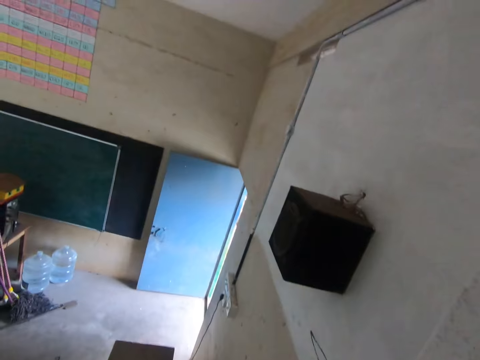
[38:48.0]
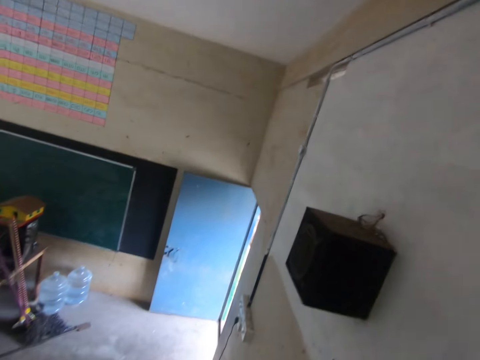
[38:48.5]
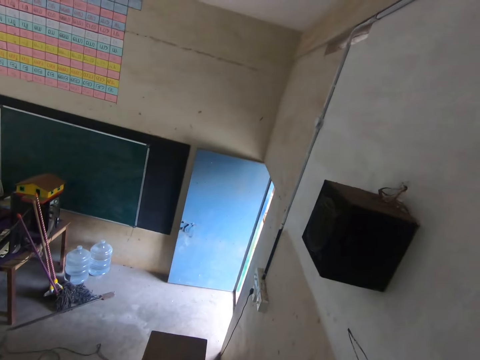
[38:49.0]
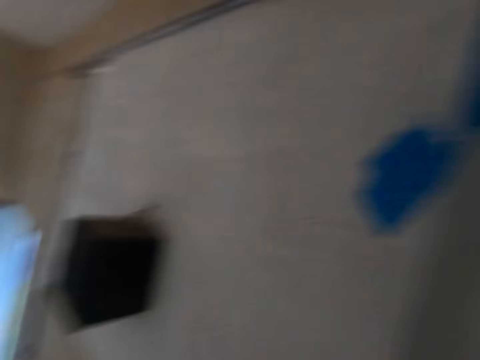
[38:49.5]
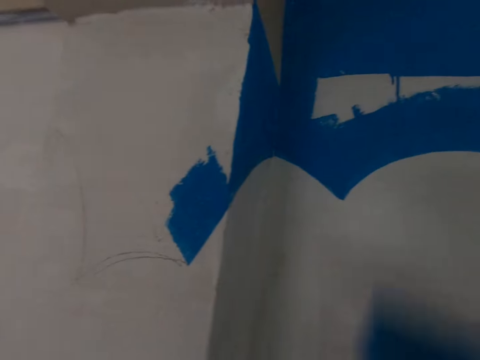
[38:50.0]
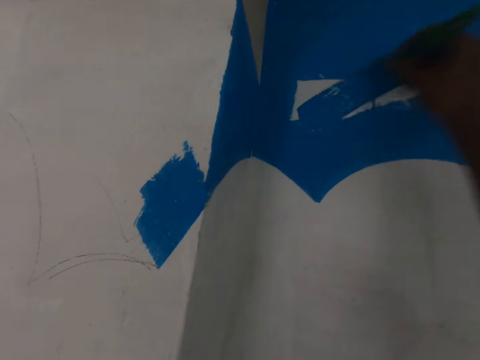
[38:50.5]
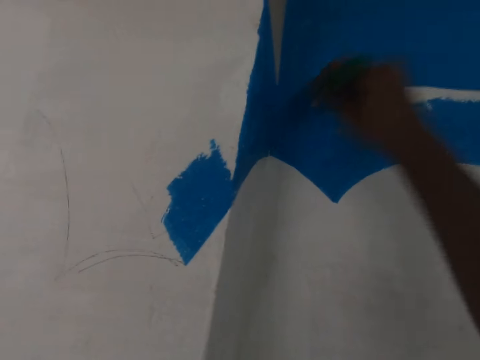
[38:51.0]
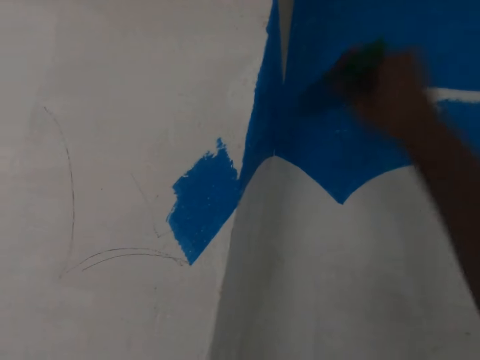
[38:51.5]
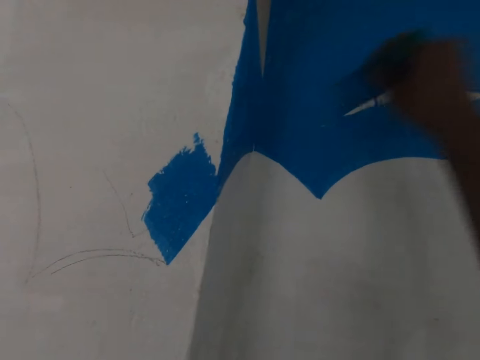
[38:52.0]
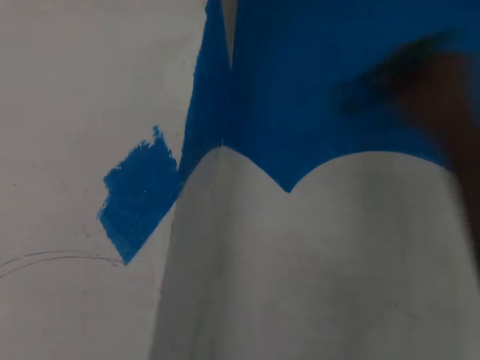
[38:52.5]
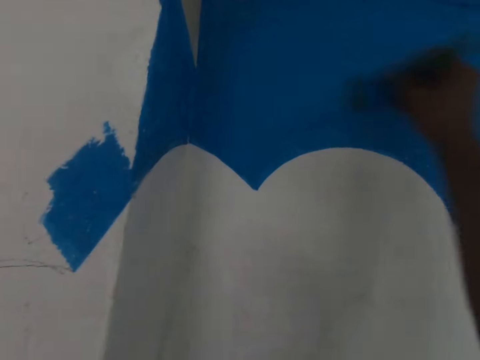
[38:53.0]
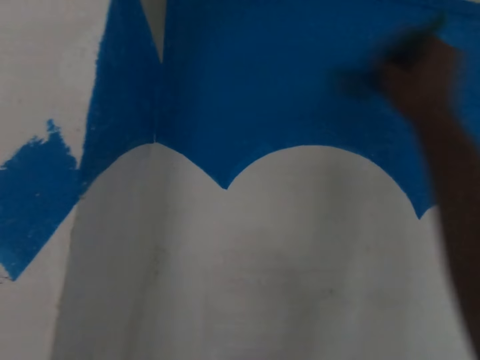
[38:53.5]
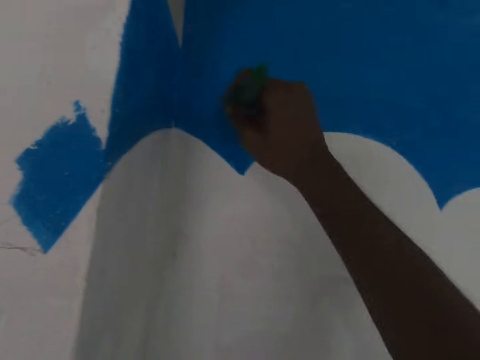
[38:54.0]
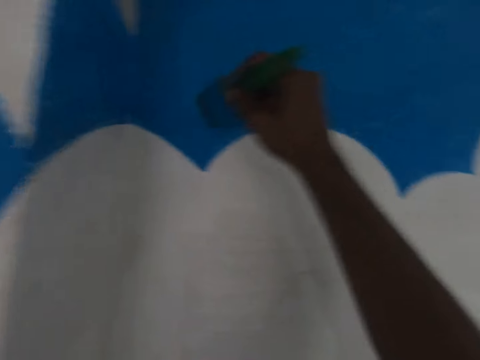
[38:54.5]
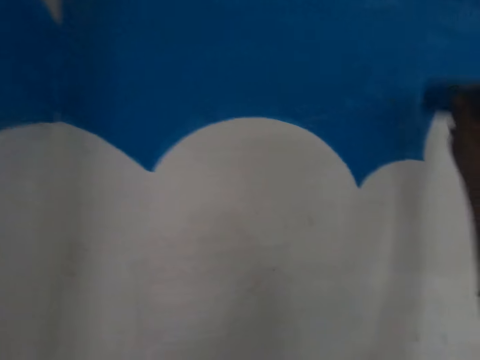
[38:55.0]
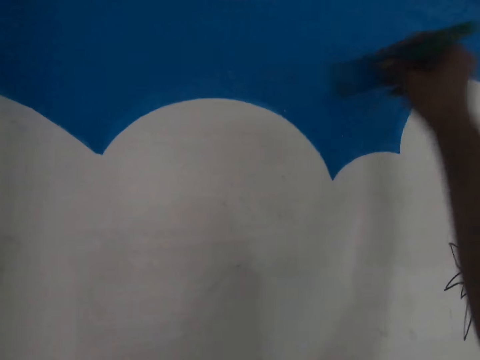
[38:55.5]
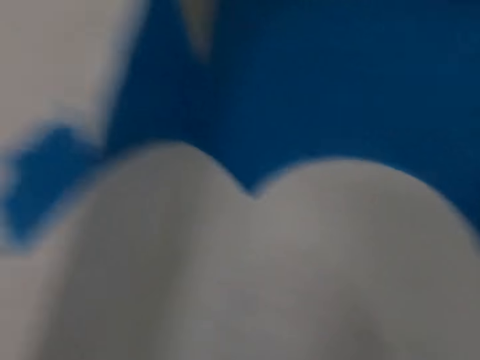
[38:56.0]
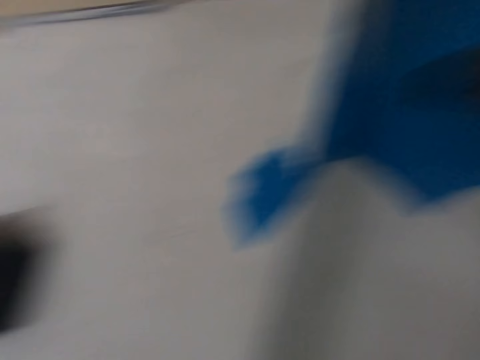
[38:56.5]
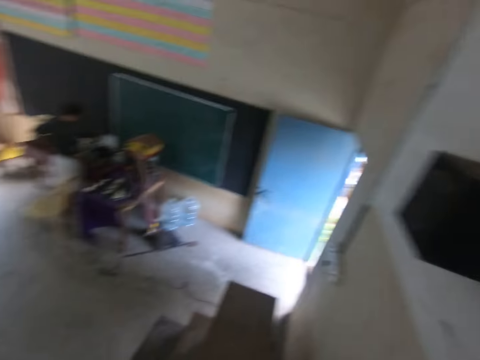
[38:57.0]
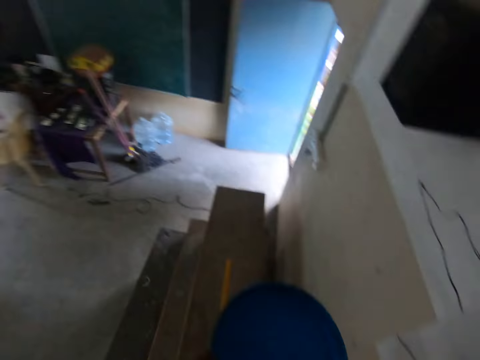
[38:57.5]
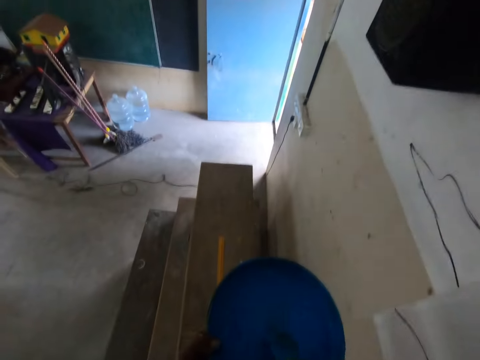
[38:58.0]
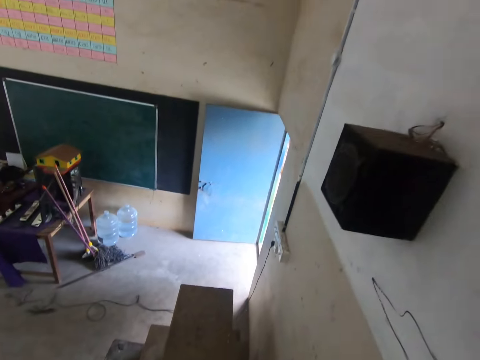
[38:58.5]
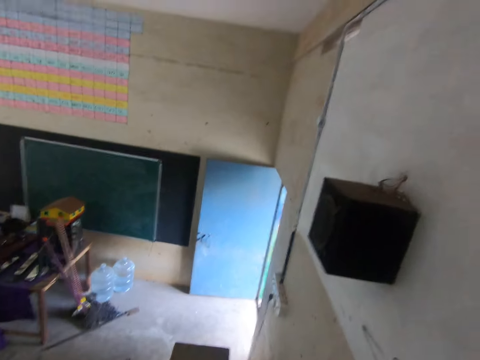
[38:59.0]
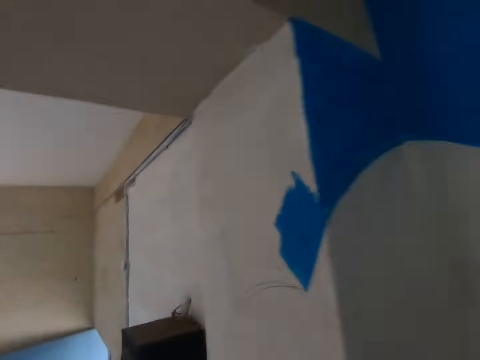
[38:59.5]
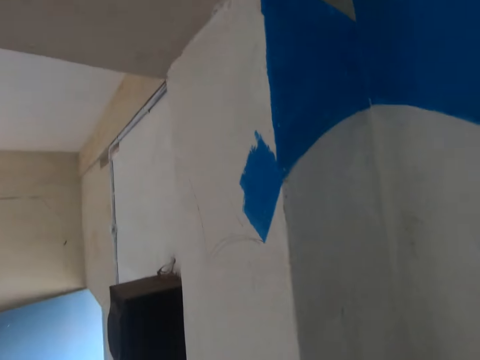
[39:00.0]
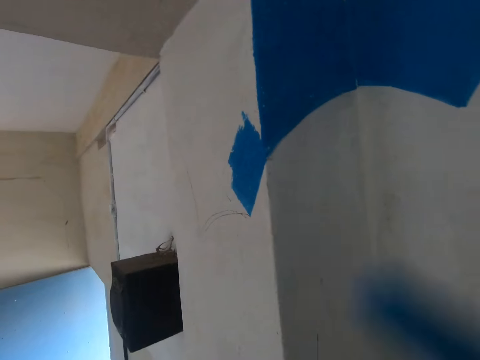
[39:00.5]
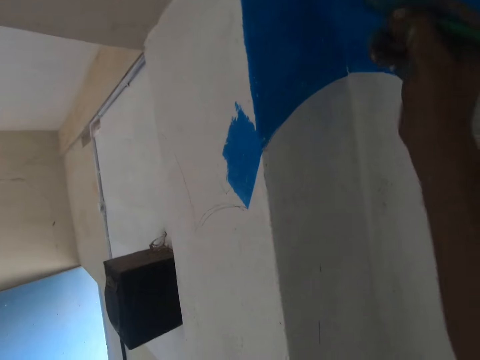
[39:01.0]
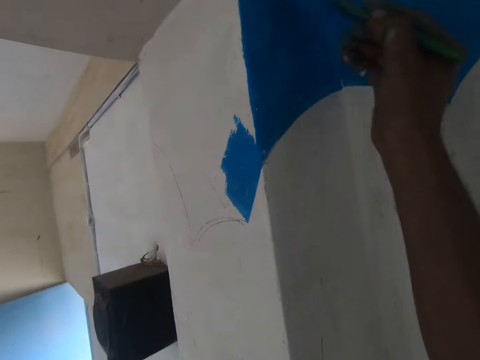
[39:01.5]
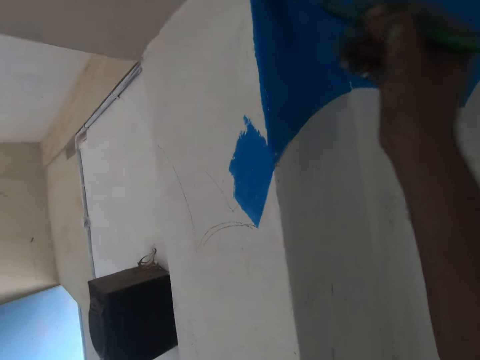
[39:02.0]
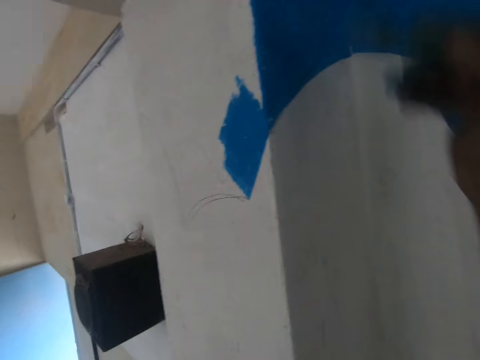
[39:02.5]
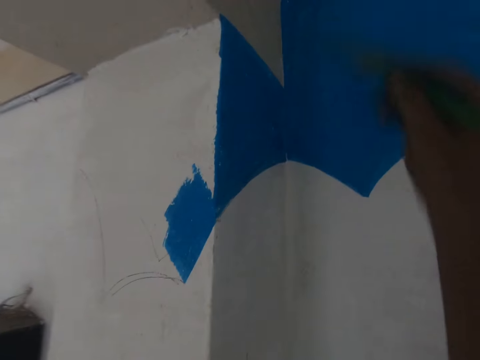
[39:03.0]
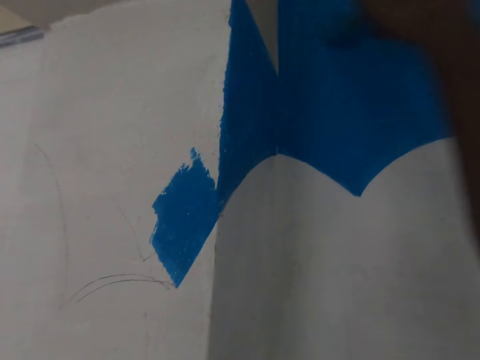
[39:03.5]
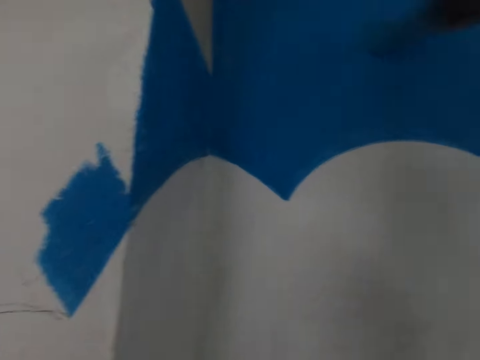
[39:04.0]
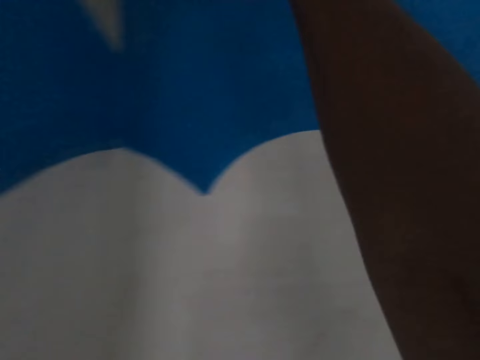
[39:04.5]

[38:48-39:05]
The camera wearer looks up. They turn around. They paint a wall with a paint brush. They turn around. They scoop paint from the bucket with the paint brush. They turn around. They paint the wall with the paint brush.

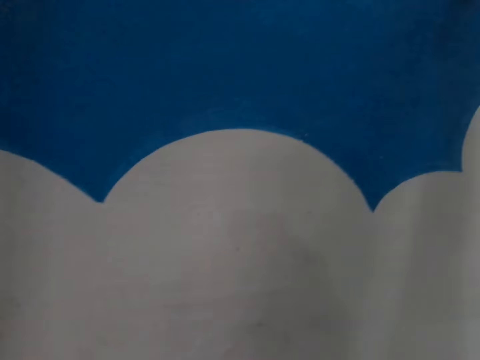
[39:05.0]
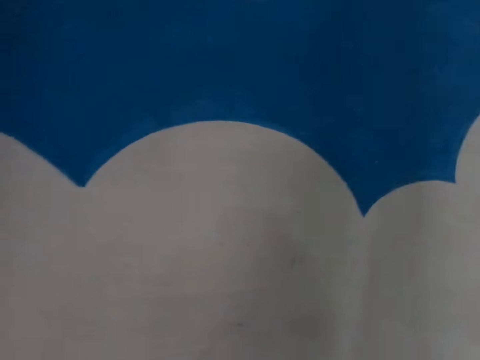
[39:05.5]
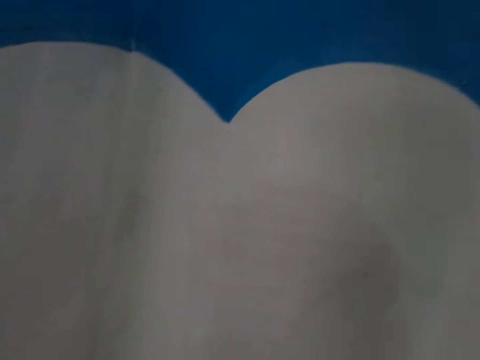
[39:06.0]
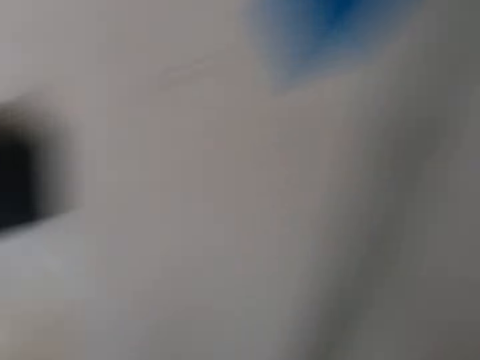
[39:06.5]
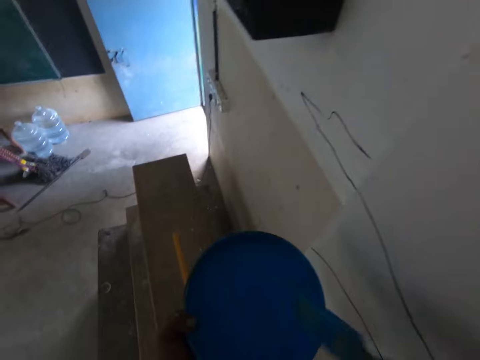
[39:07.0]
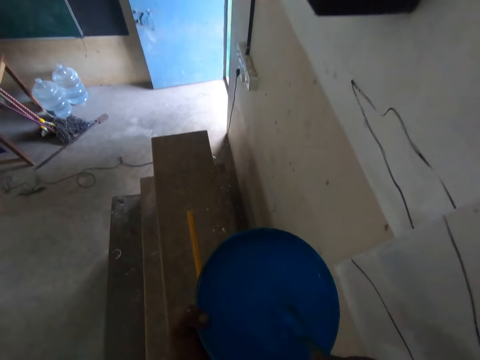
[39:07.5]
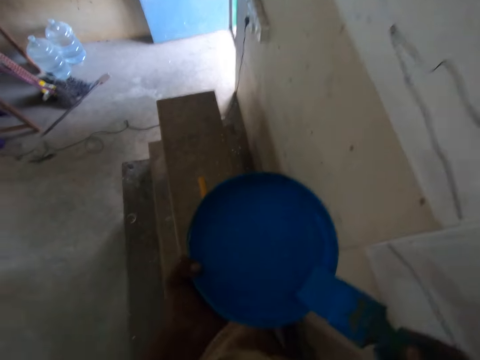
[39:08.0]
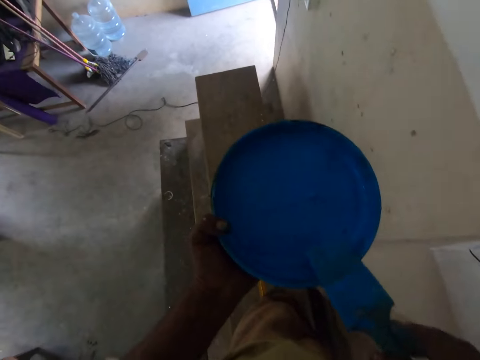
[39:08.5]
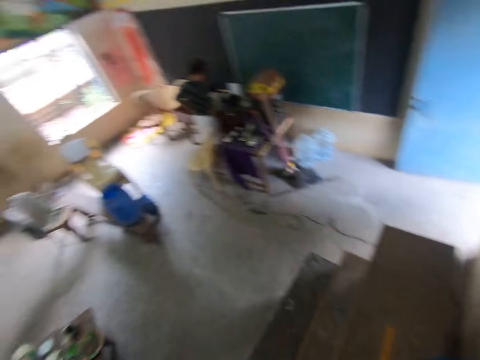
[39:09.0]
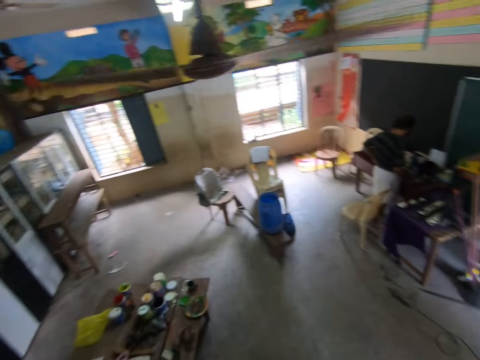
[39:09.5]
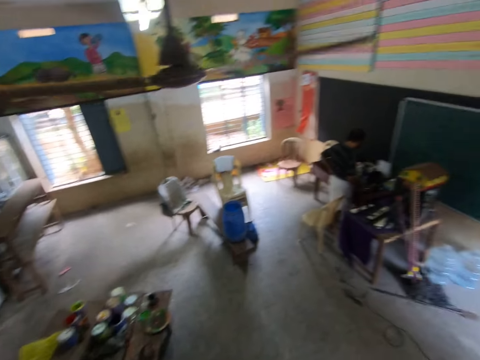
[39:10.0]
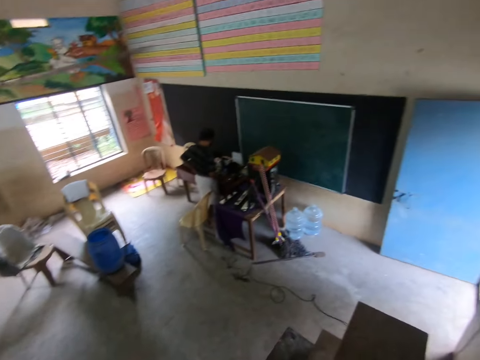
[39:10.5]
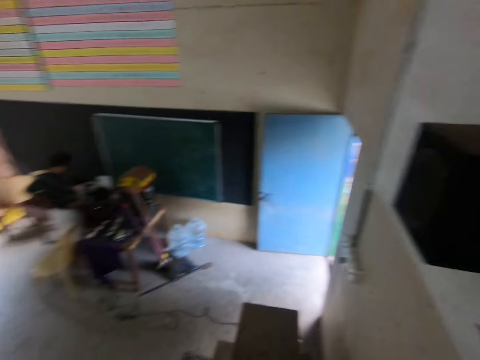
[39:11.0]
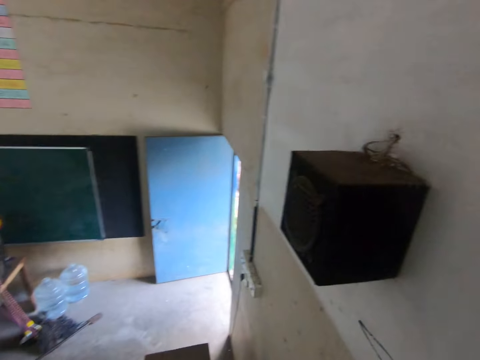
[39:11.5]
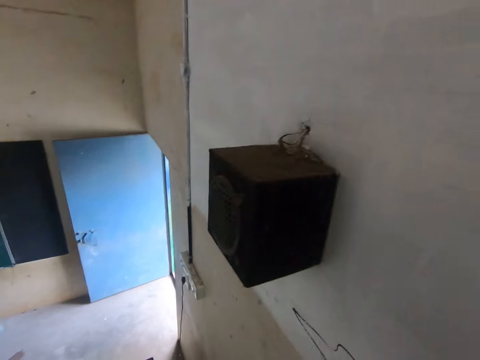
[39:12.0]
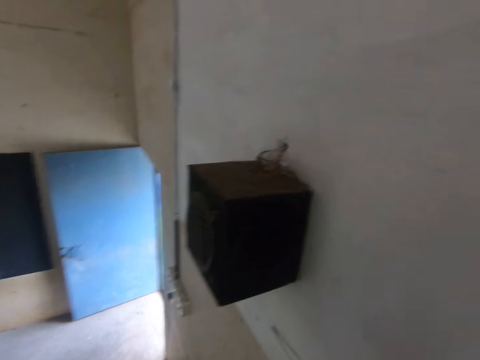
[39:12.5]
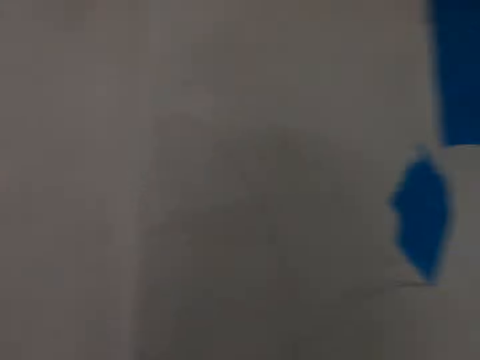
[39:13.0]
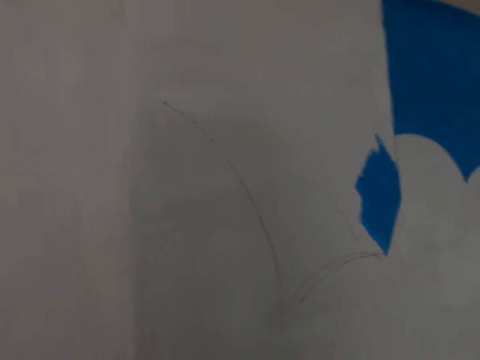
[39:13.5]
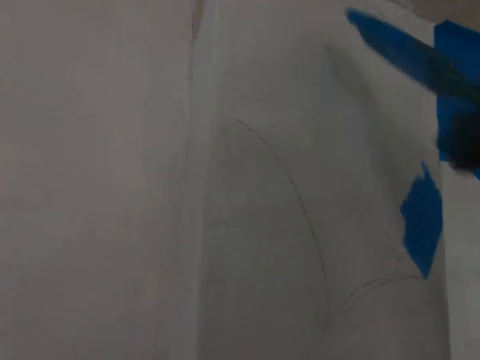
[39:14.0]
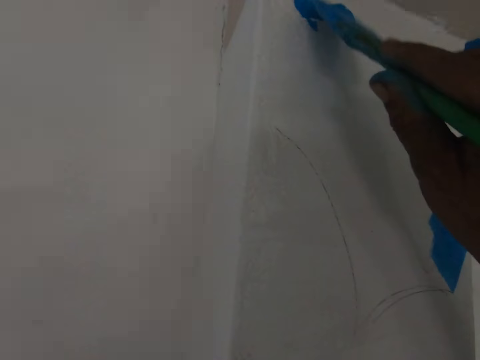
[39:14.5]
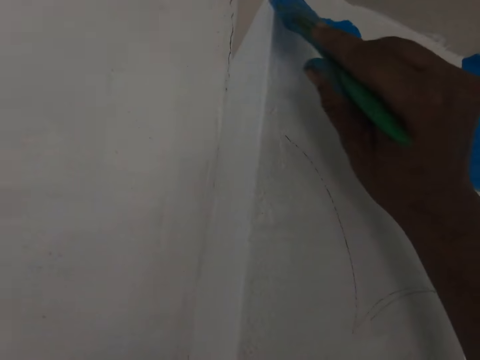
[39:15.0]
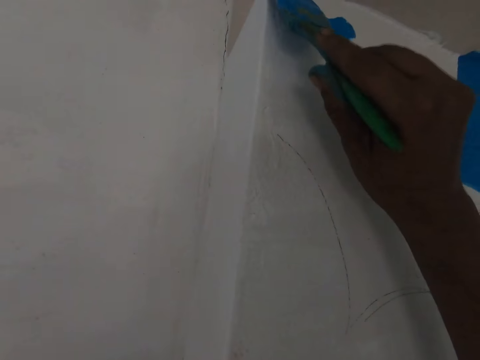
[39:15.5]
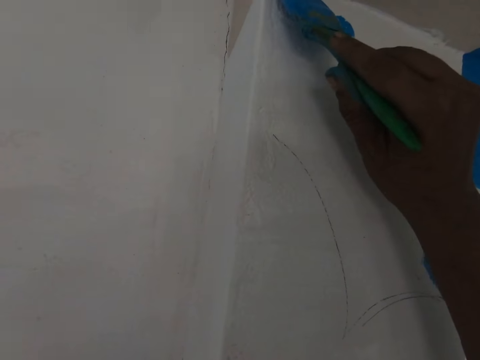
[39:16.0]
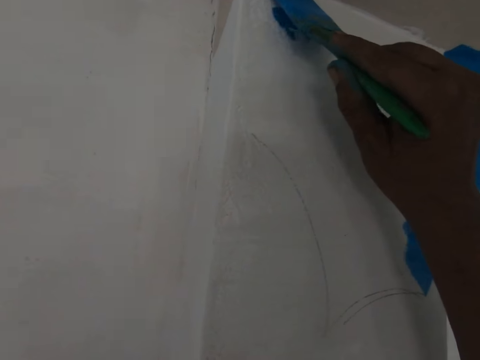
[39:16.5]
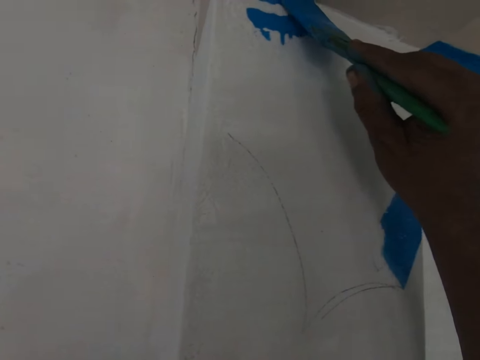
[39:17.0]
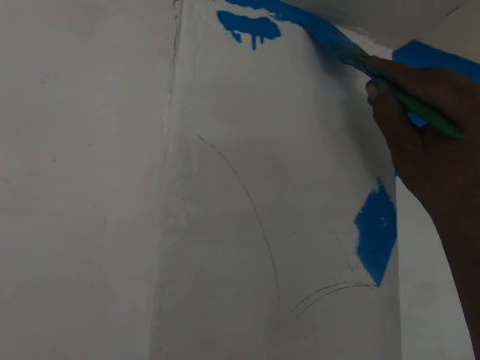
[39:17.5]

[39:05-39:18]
The camera wearer turns around. They scoop paint from the bucket with a paint brush. They move the paint brush on a paint tray. They look around. They look at the floor. They paint a wall with the paint brush.
